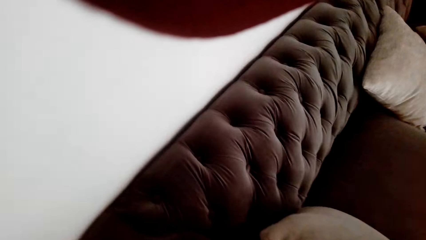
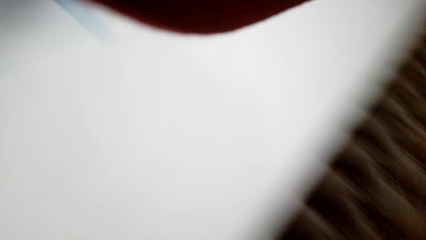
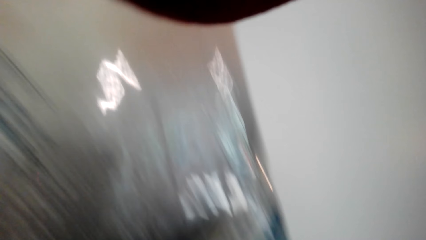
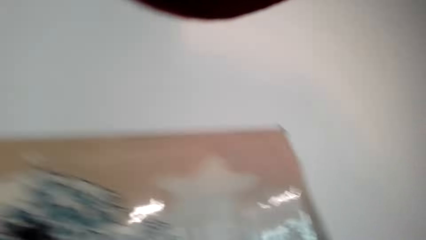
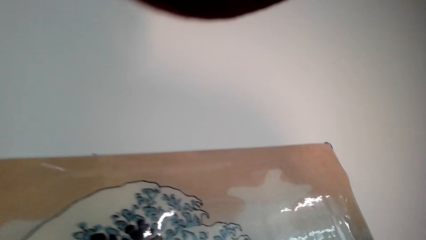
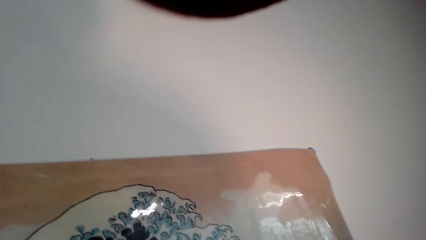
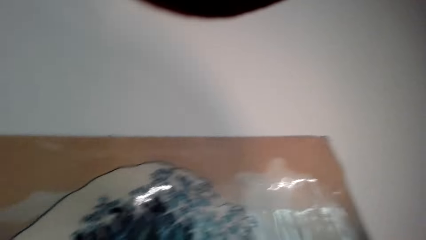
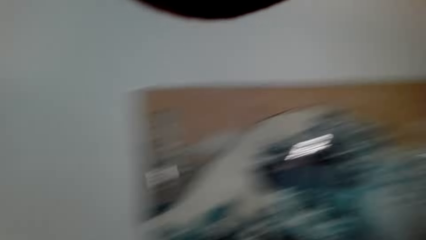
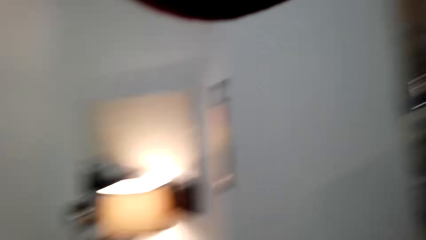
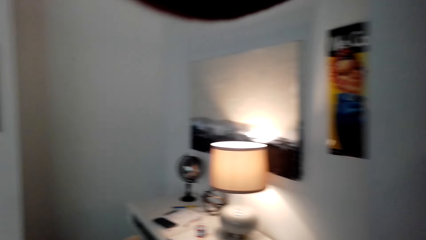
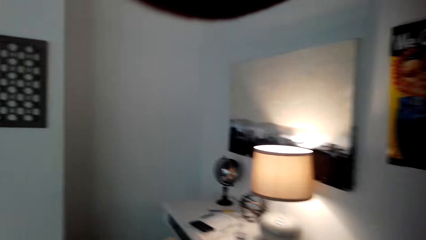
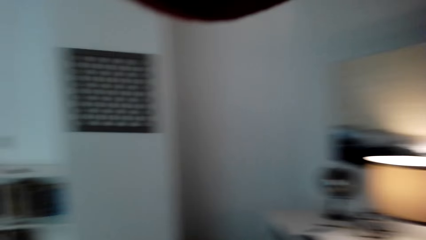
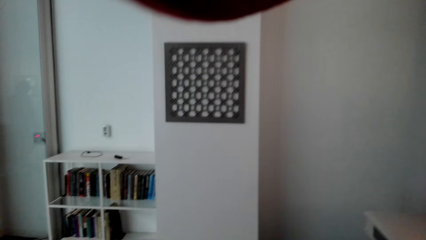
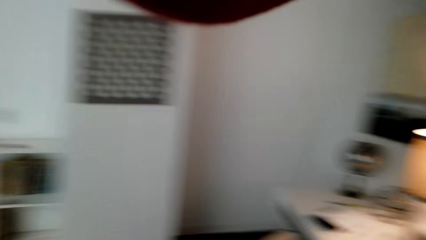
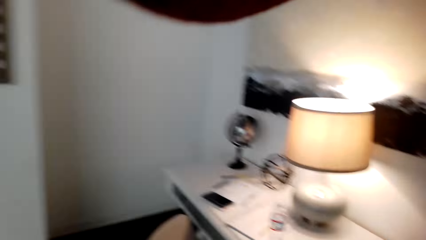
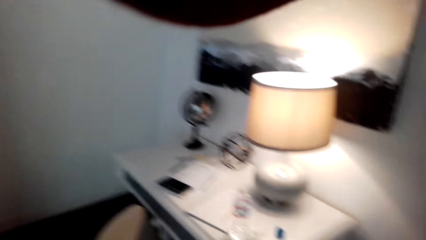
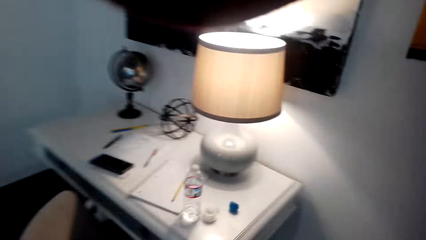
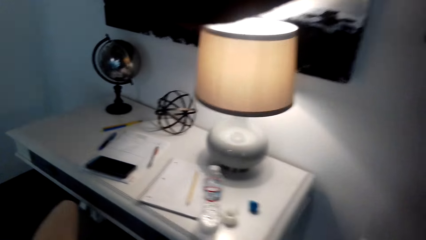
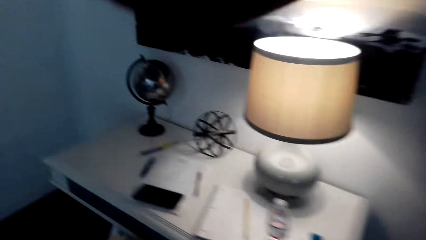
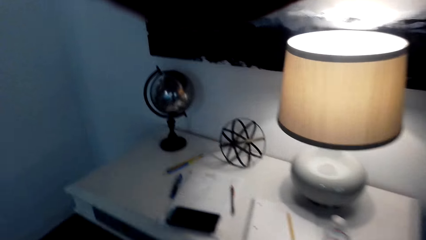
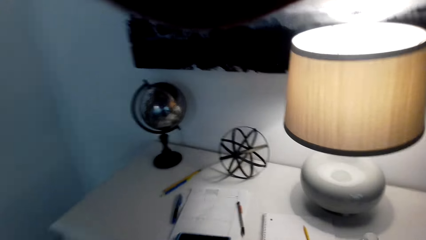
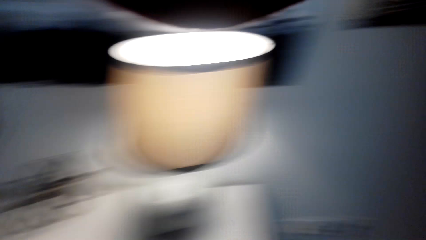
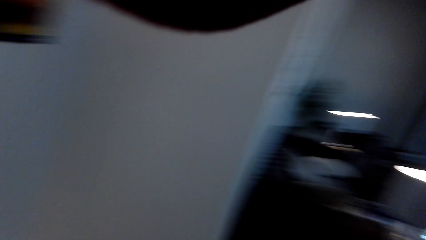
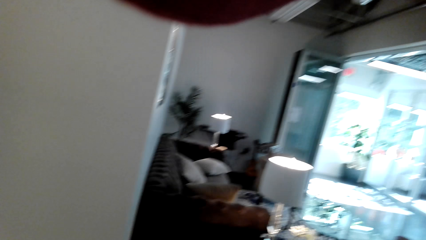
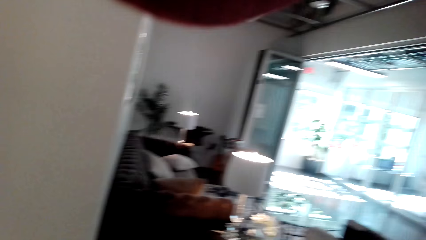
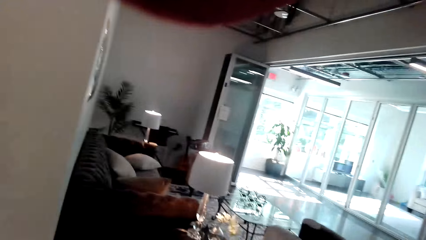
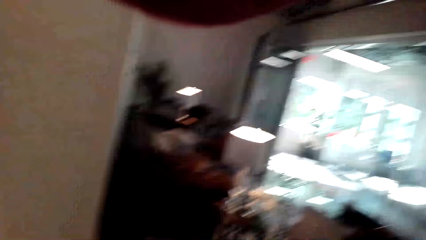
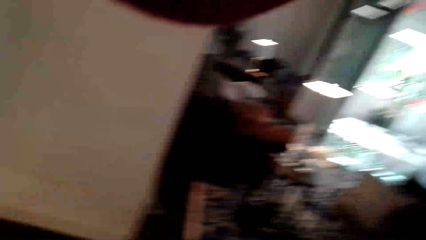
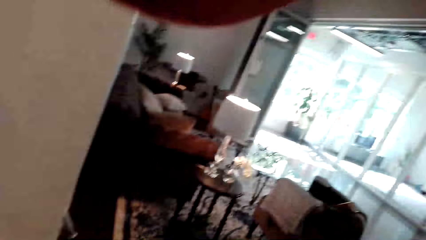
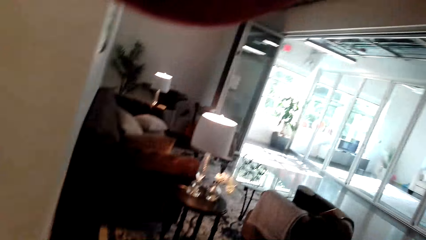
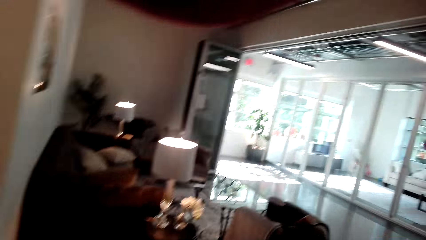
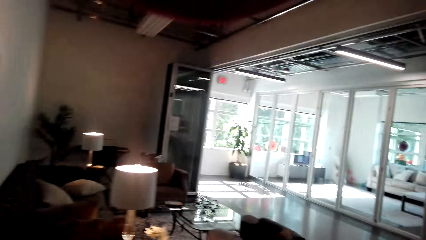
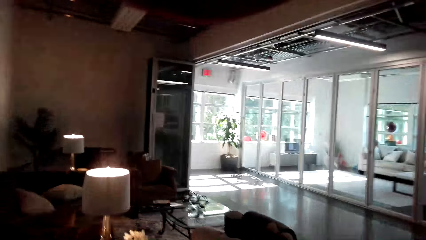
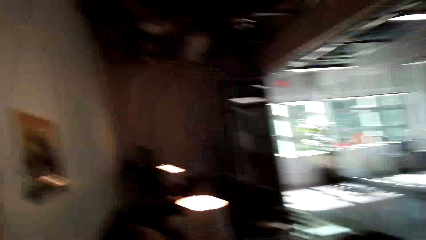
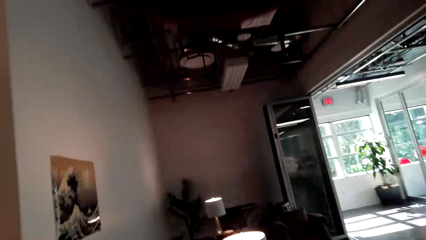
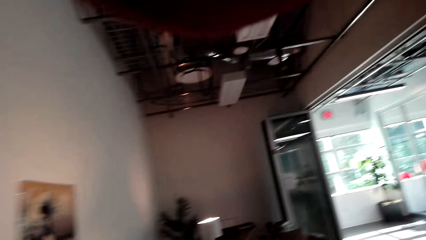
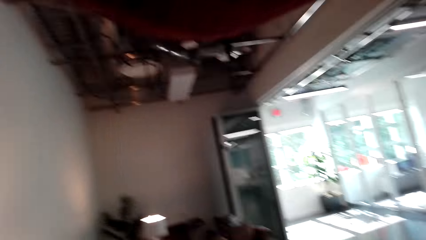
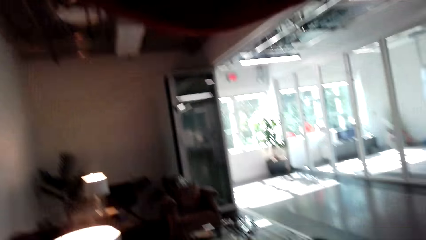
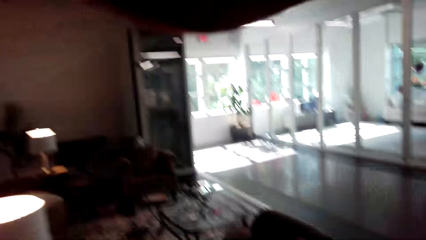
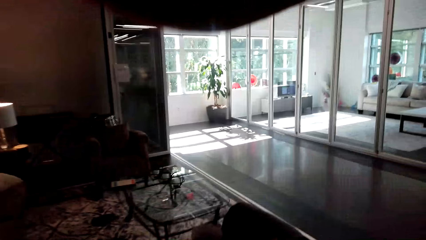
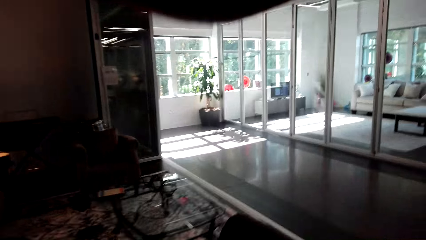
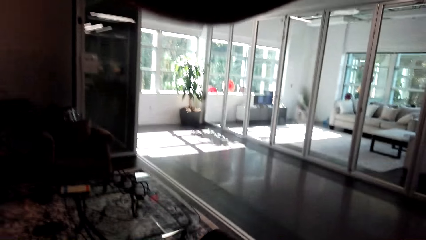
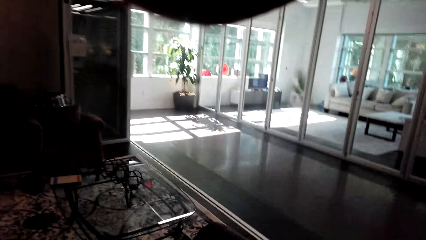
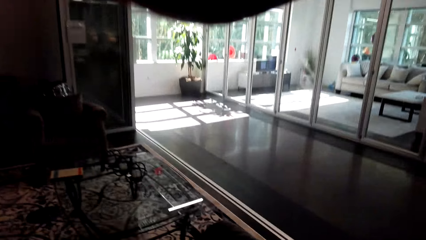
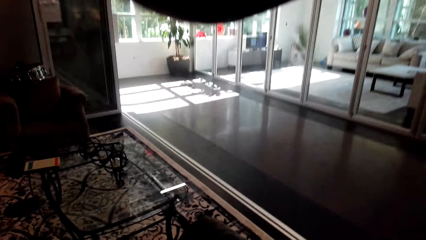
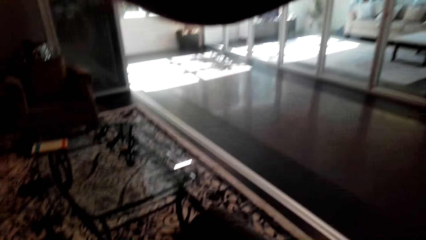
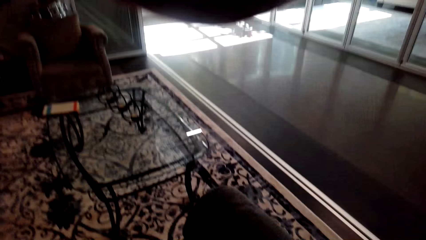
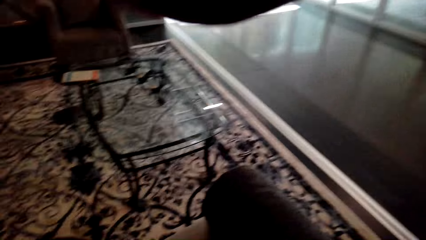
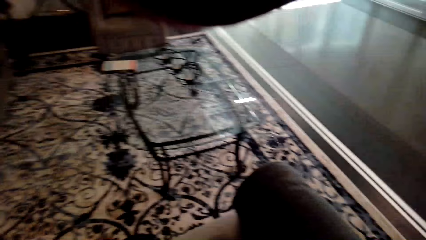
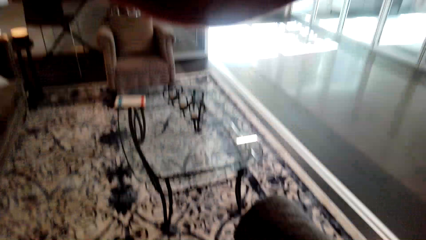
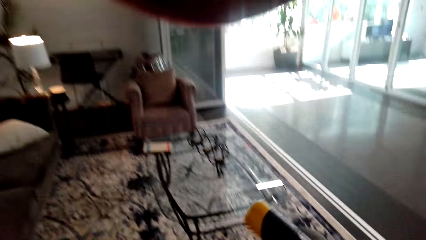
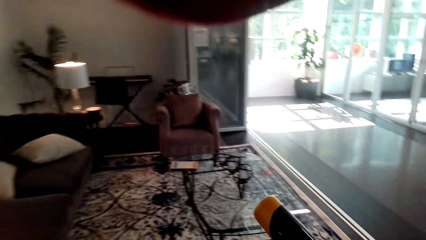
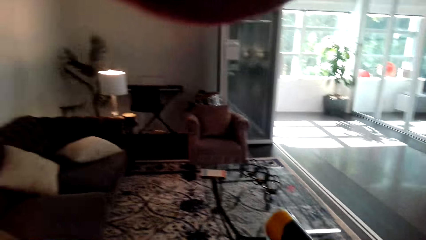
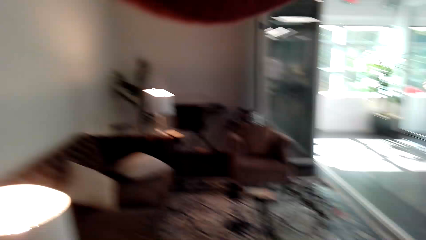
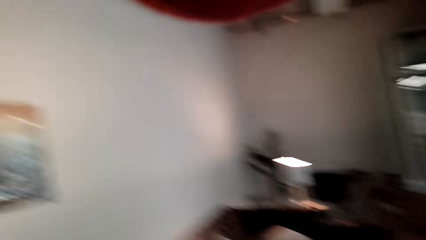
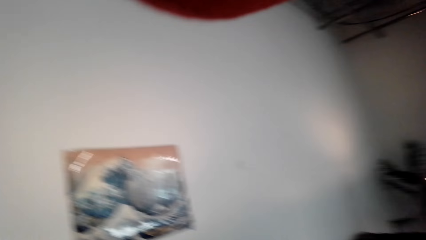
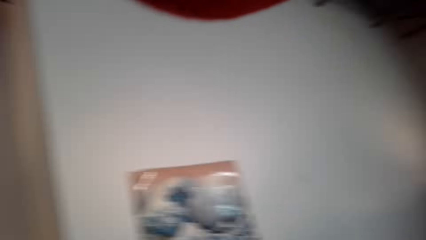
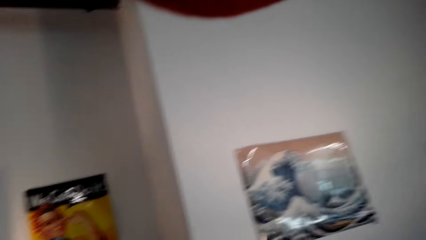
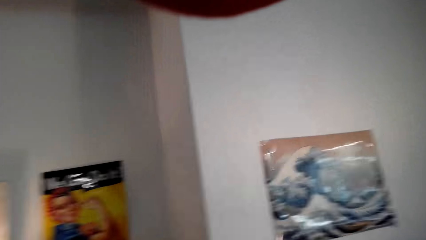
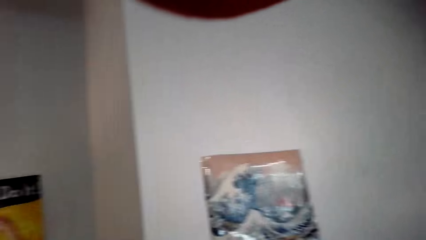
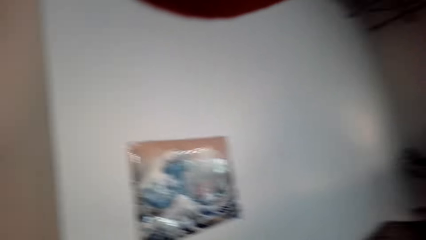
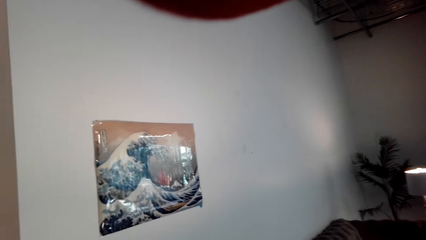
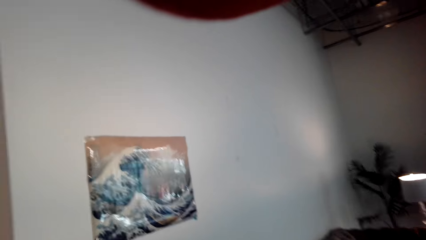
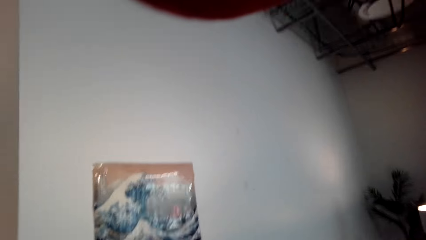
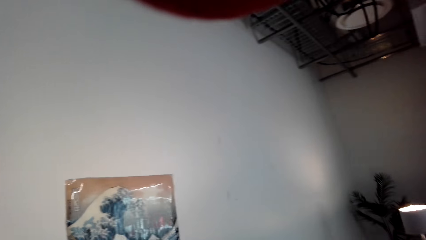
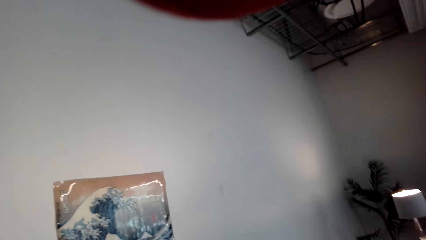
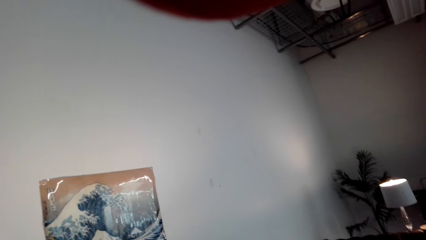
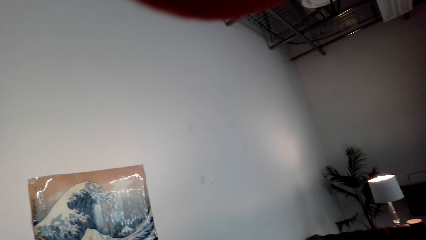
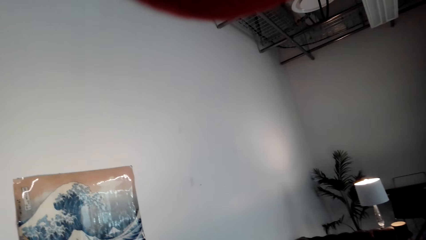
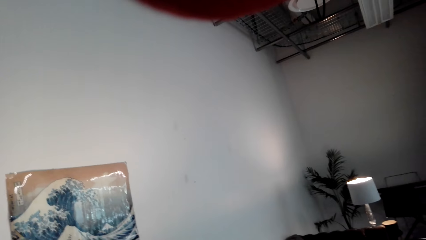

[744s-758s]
The camera wearer walks around the house. They converse with a man.

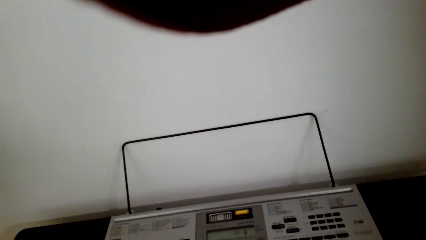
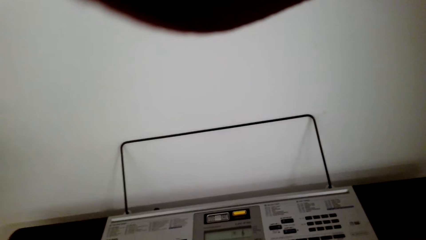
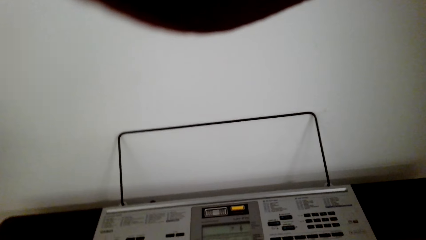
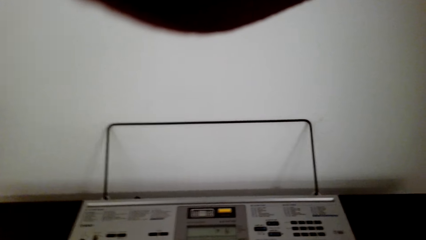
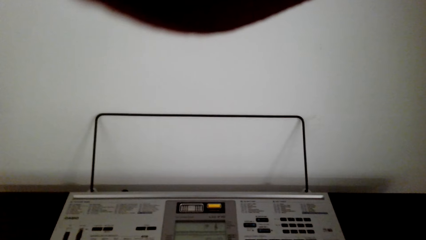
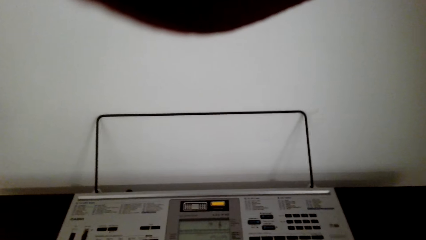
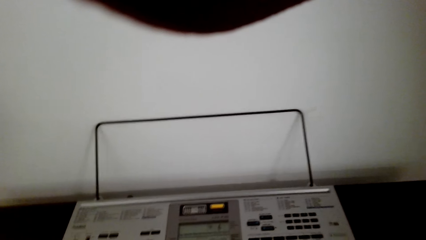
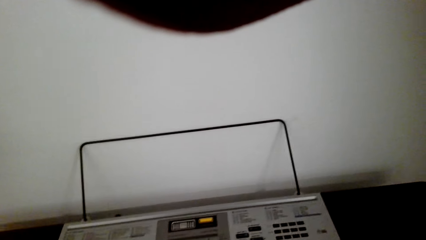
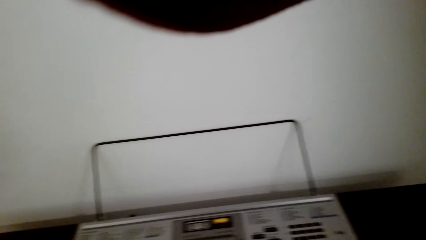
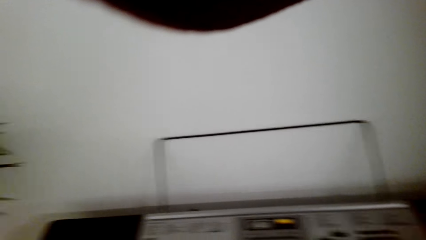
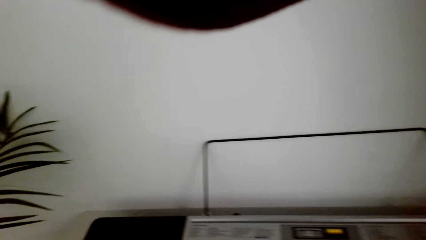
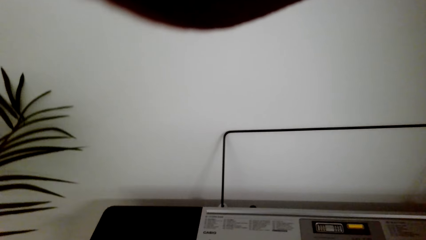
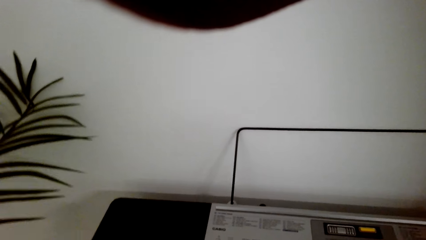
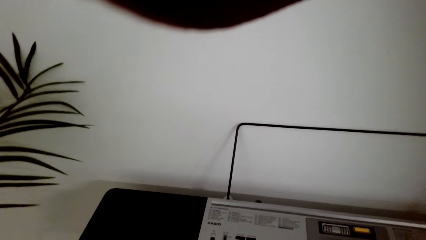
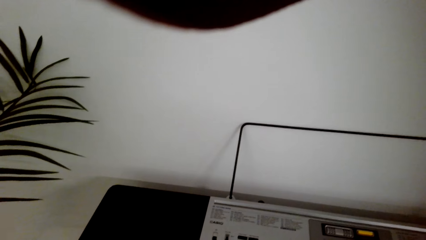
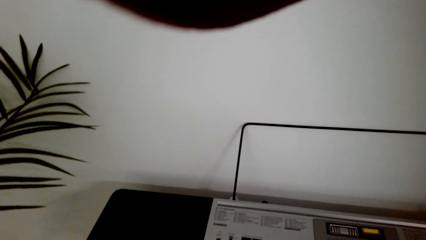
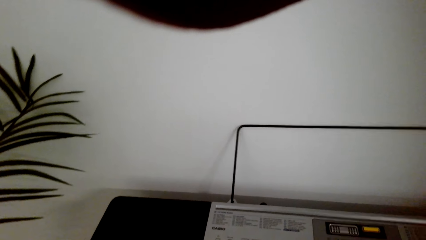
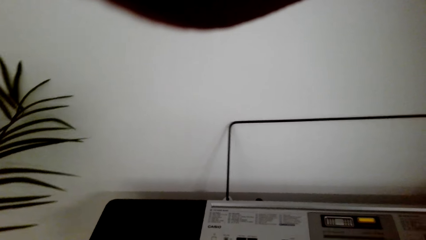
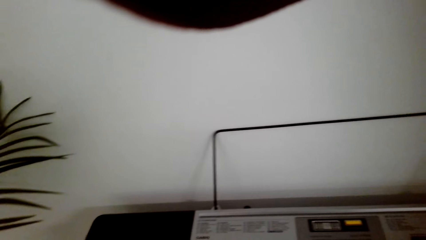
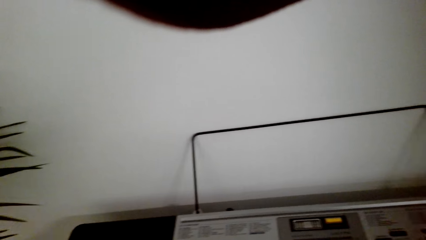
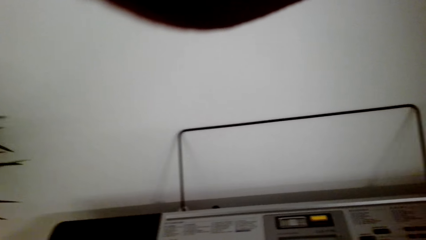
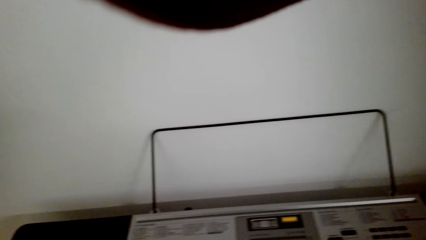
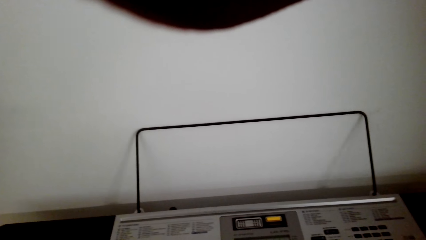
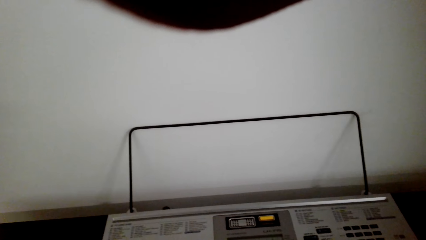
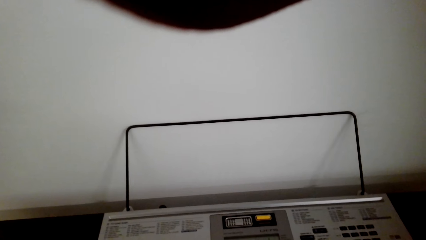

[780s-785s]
The camera wearer touches the keyboard.
